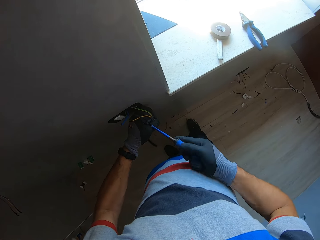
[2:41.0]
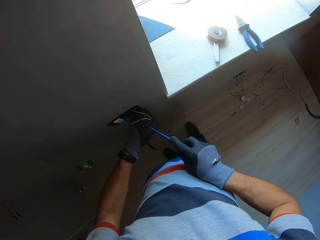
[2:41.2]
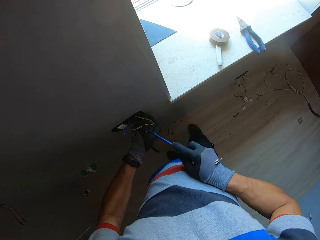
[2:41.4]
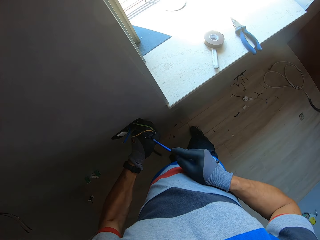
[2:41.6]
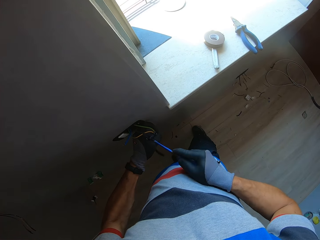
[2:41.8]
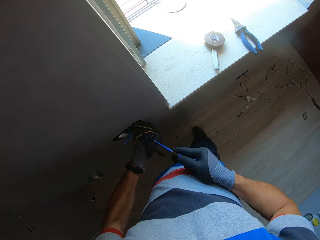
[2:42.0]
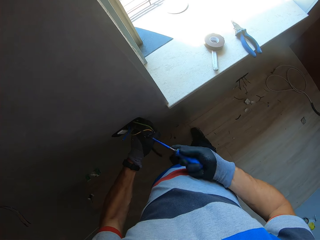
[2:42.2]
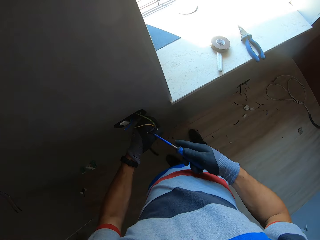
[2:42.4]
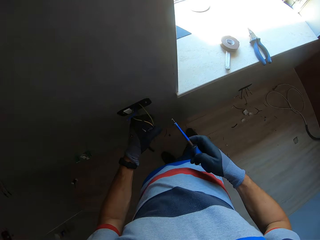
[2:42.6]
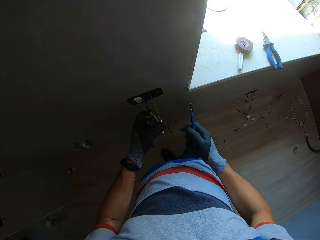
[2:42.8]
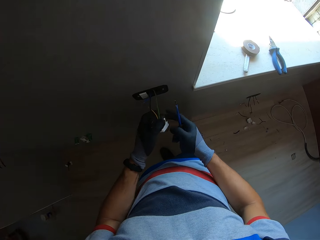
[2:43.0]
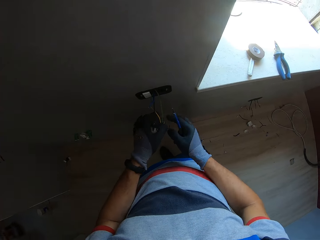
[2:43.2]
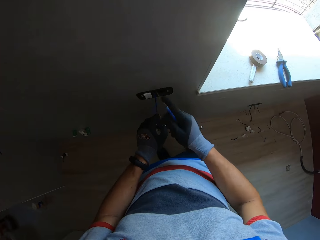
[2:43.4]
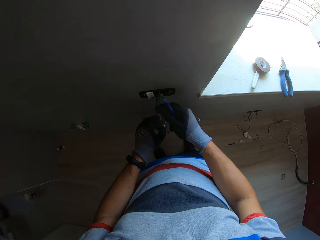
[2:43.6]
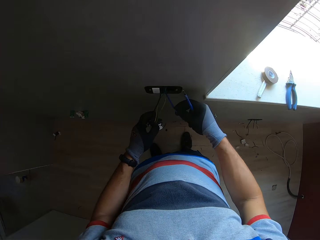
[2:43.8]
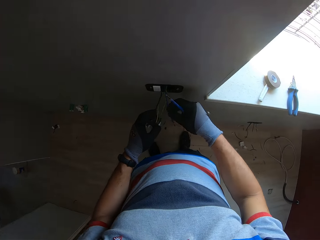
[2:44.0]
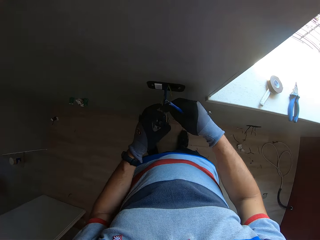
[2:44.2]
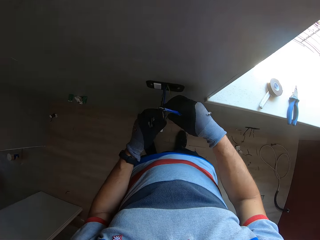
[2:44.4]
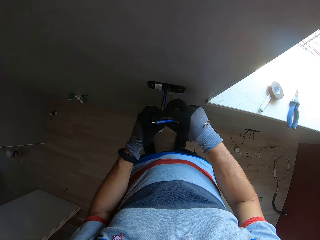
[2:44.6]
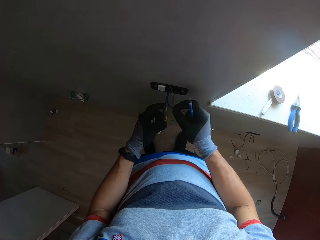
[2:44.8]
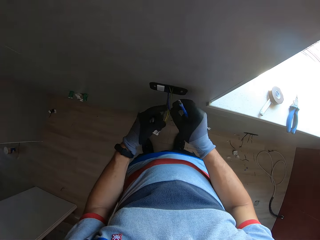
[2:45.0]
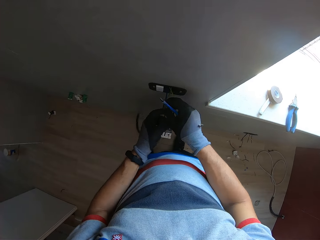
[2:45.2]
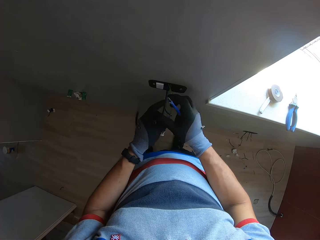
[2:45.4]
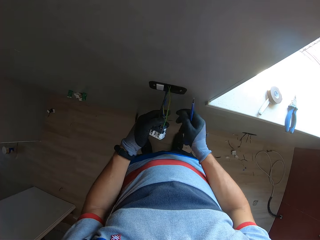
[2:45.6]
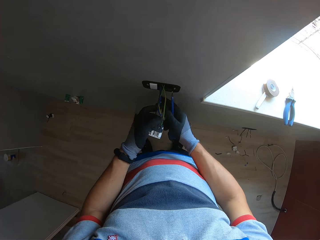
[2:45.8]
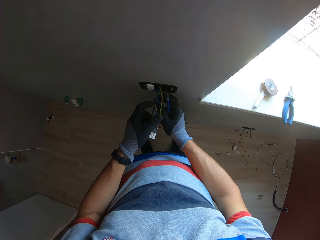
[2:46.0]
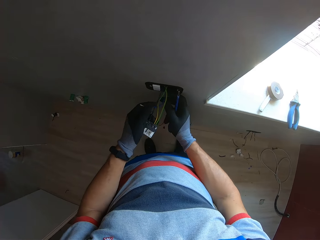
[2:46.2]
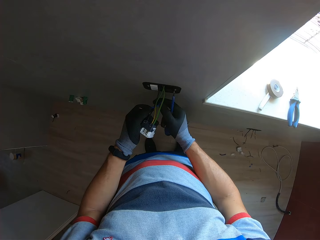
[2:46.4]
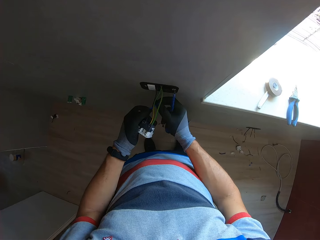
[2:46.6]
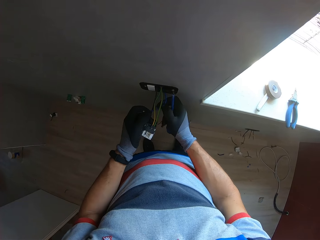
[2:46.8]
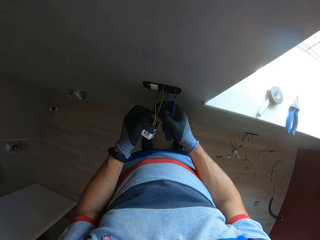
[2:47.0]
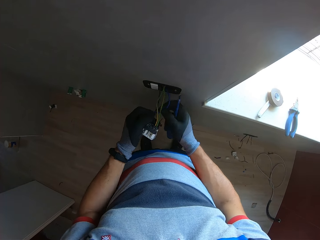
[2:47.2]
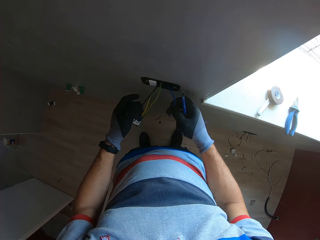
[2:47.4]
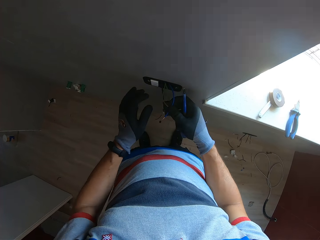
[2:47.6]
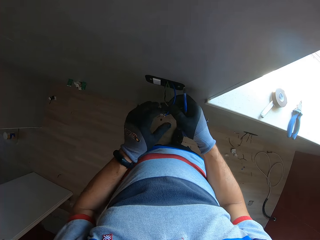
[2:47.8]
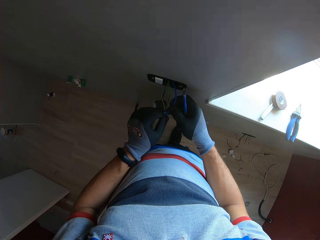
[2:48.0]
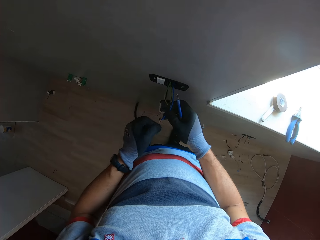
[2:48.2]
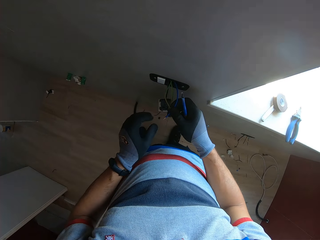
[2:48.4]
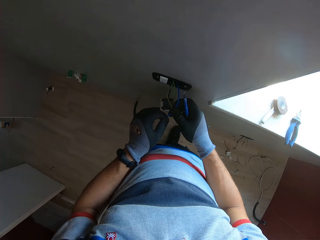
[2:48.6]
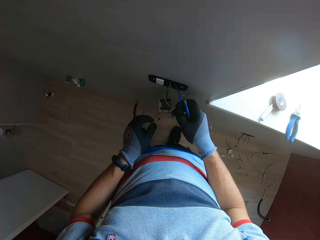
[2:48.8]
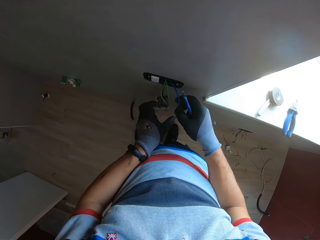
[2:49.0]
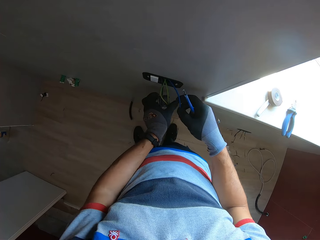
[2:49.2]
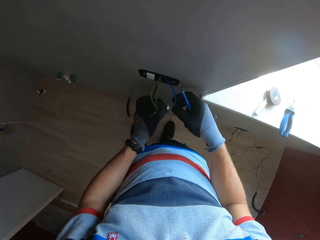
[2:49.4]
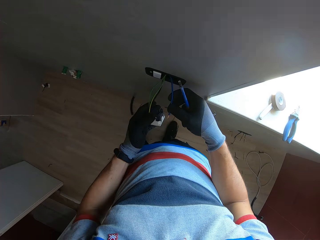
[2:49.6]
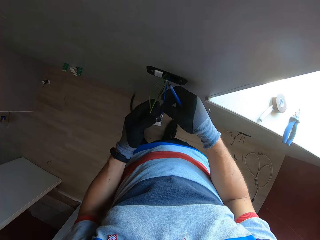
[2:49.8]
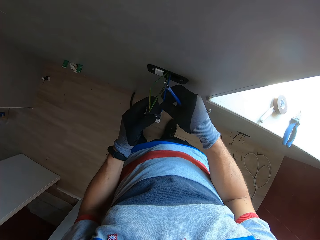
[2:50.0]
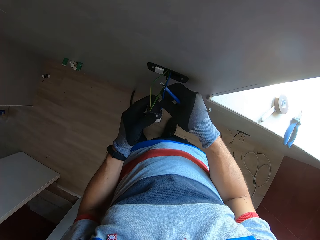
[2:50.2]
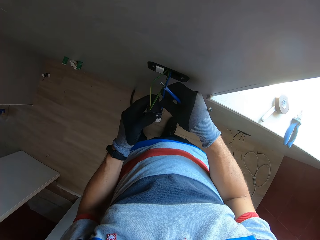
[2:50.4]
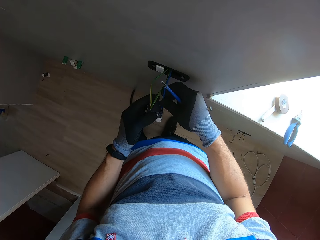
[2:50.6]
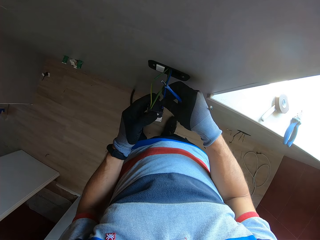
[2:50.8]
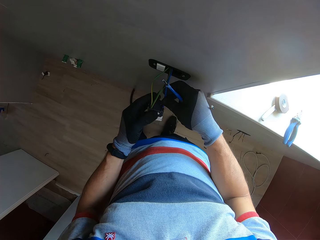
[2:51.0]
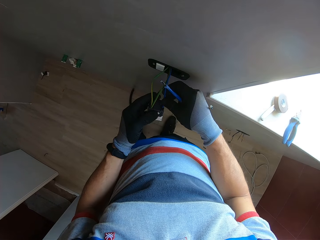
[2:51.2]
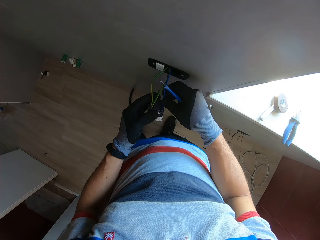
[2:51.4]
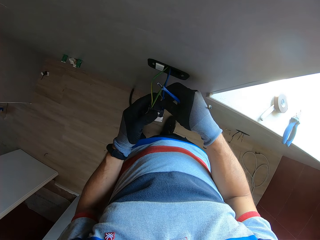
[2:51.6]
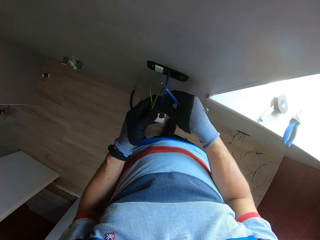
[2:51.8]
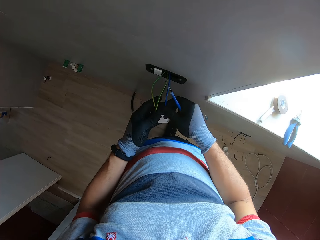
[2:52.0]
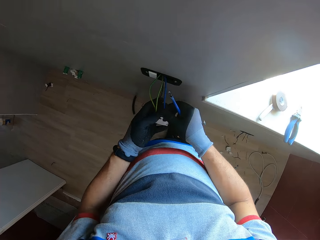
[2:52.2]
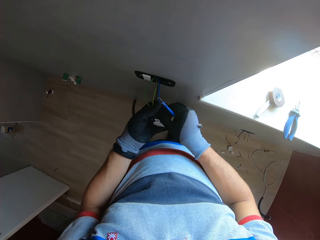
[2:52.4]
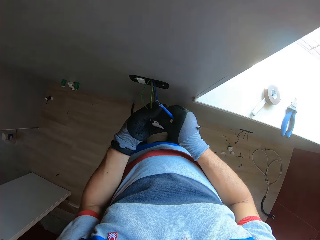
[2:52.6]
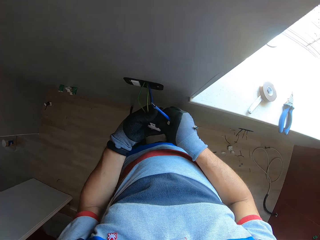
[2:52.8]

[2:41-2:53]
The camera wearer holds the wire. They pull the wire. They hold the cable. They plug the wire into the socket.

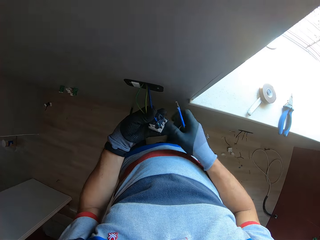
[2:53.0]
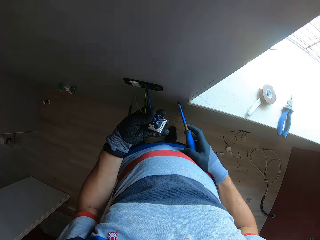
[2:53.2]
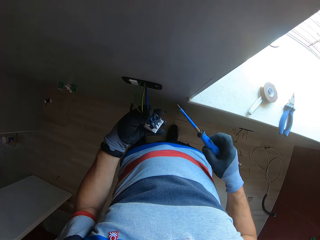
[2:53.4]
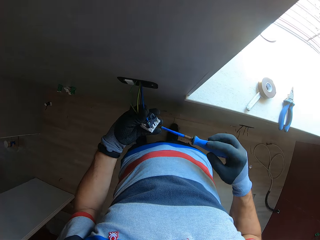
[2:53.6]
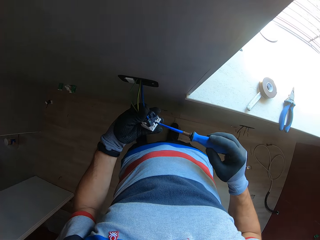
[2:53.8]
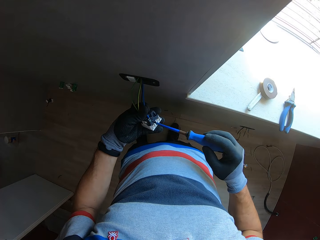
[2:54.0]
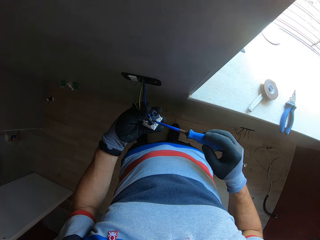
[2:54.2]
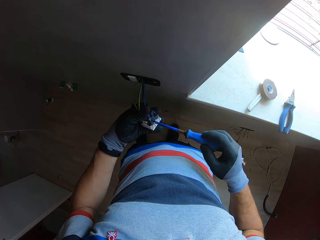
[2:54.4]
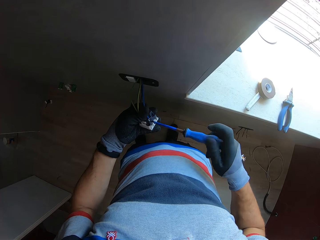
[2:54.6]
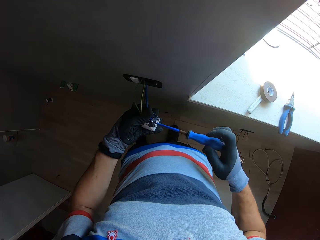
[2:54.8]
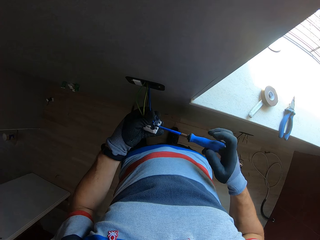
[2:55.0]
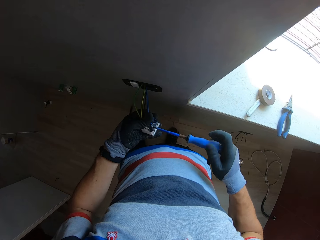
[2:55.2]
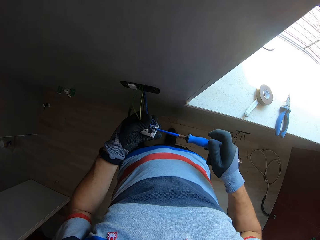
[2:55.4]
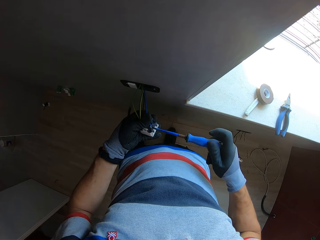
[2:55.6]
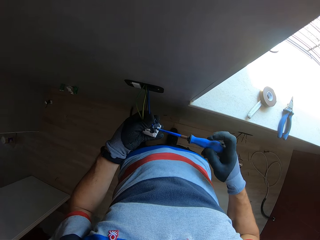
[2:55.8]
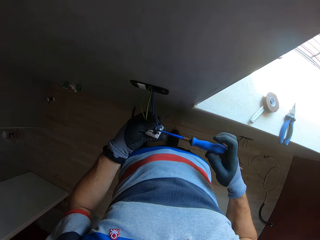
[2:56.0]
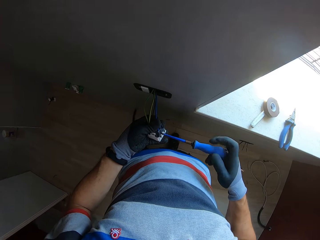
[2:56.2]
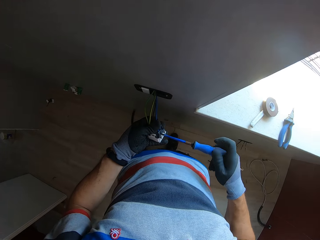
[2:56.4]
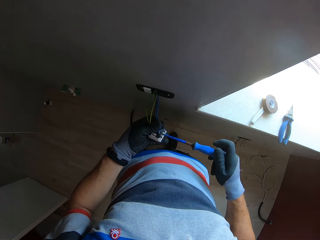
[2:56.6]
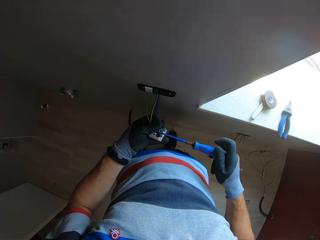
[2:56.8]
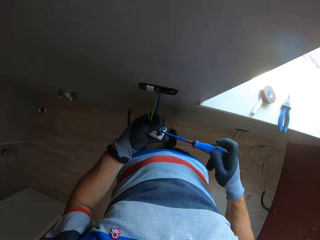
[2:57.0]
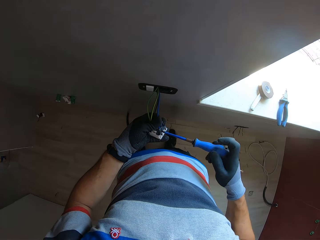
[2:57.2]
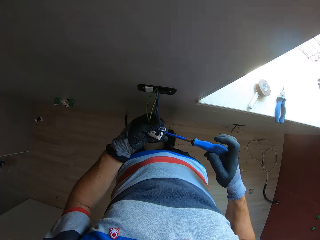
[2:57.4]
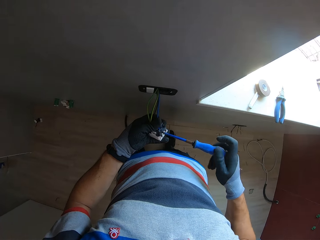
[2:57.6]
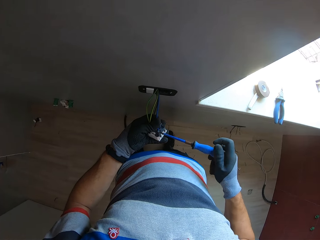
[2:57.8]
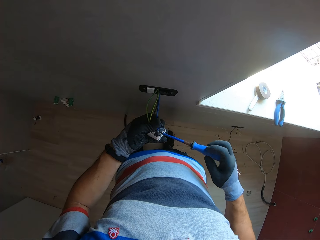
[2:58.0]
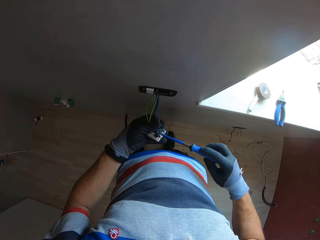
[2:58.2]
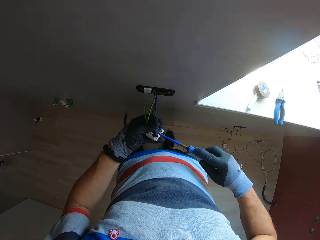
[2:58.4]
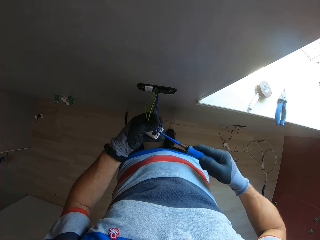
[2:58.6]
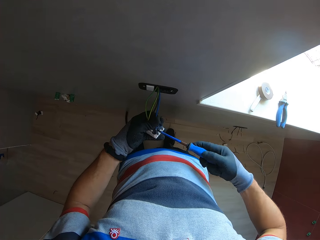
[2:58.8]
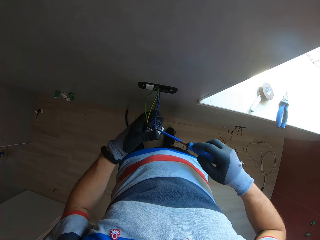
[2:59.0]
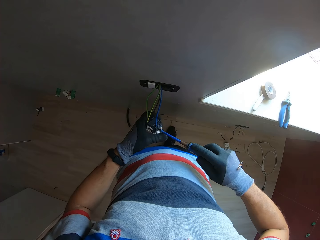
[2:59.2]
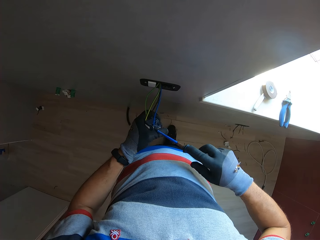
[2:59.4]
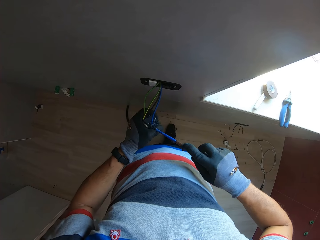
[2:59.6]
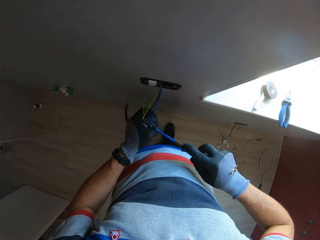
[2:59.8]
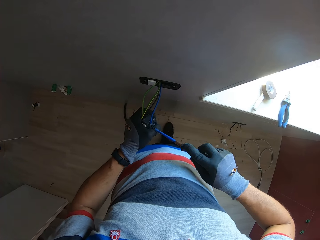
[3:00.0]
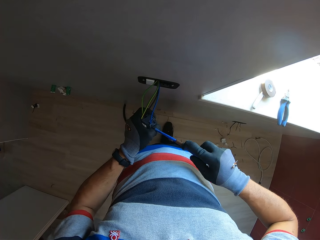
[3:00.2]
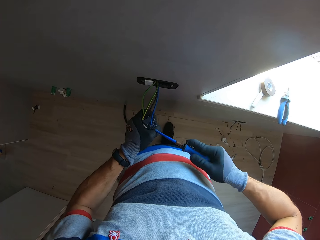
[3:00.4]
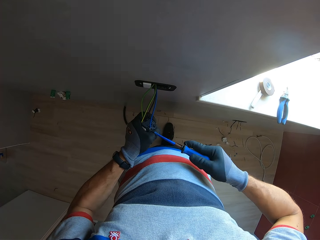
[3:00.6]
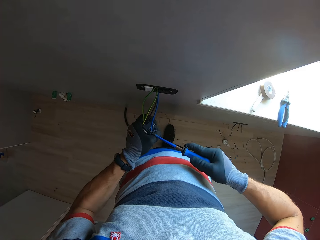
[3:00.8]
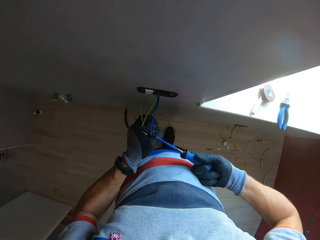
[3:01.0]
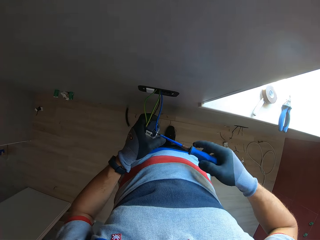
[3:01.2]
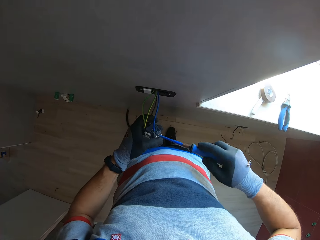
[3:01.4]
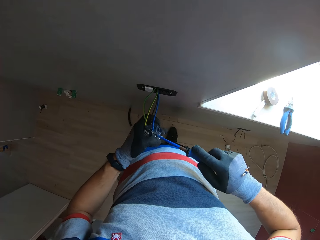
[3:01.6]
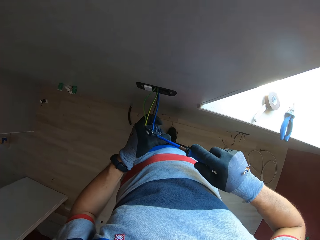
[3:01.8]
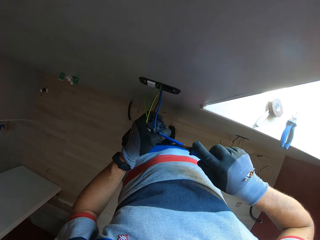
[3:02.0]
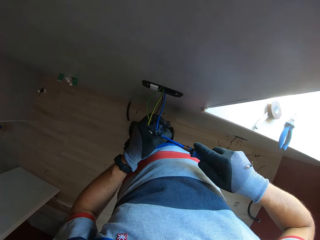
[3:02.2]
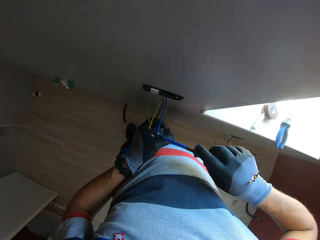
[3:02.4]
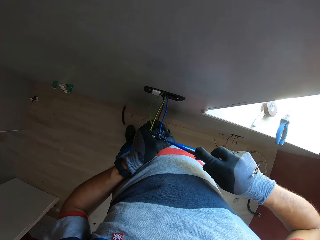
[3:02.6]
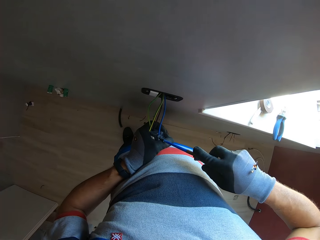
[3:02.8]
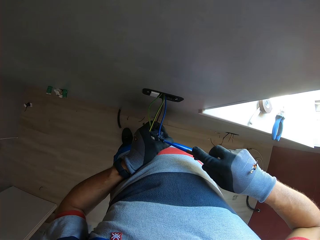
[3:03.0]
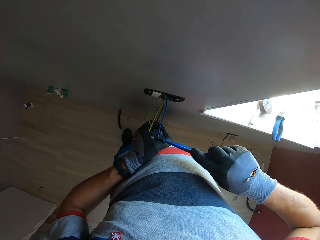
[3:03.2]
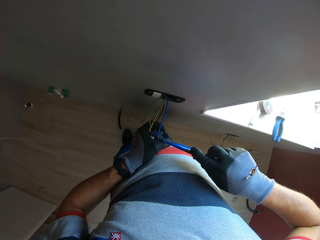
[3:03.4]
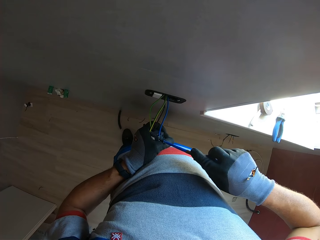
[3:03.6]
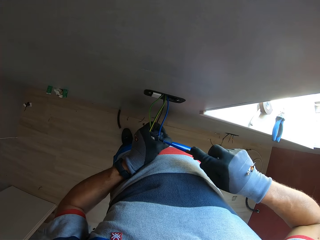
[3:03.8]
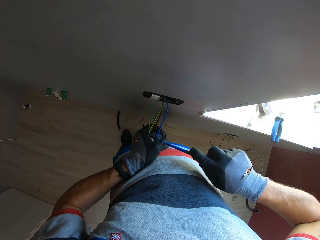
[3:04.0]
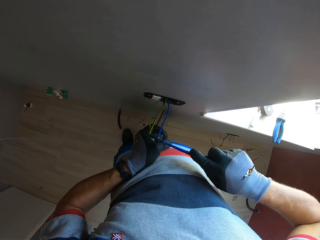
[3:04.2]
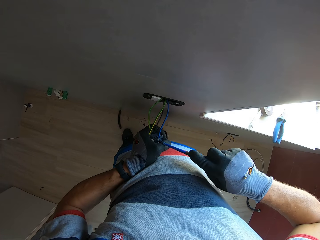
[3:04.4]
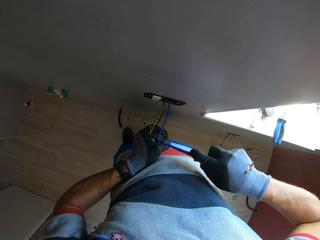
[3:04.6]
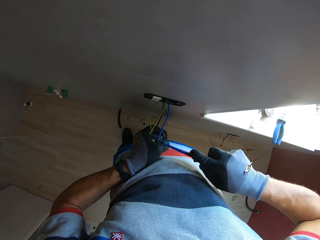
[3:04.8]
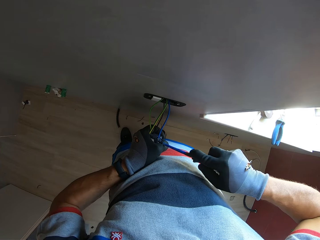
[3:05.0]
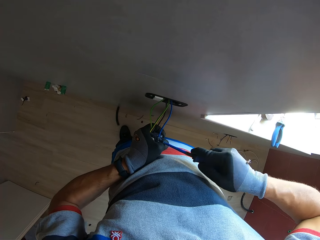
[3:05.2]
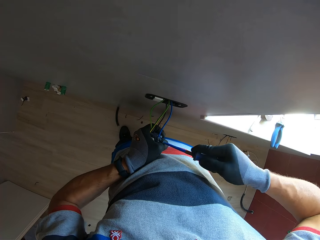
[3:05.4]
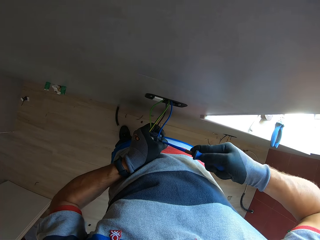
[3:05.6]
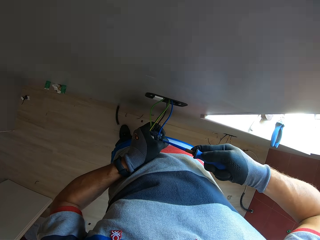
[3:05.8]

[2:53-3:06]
The camera wearer tightens screws with a screwdriver. They adjust the cables with the screwdriver.
